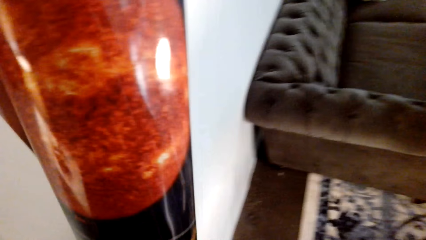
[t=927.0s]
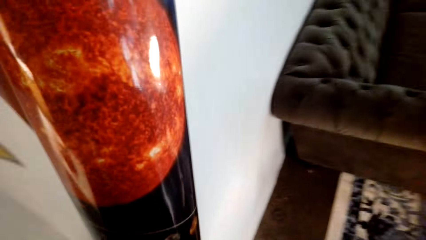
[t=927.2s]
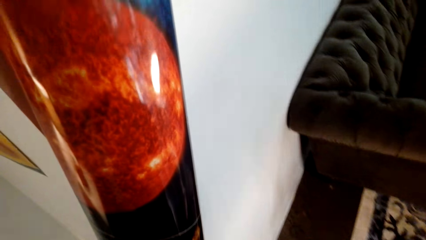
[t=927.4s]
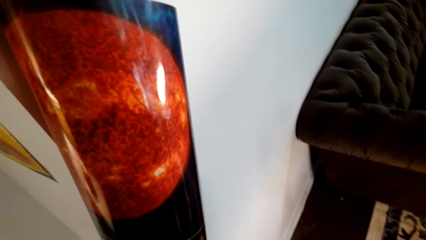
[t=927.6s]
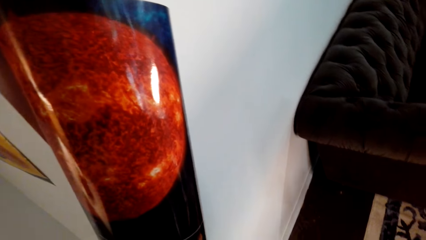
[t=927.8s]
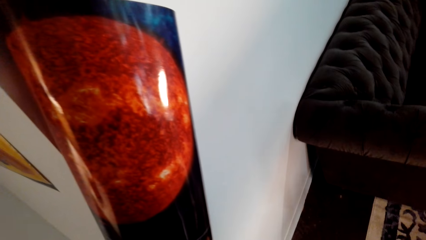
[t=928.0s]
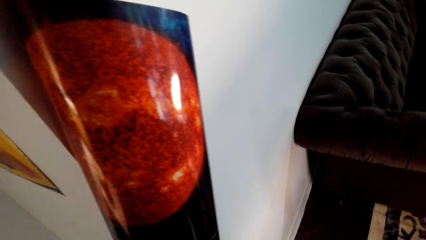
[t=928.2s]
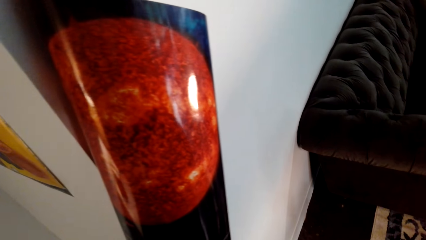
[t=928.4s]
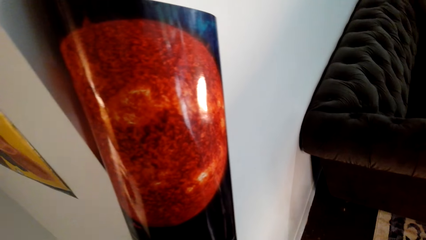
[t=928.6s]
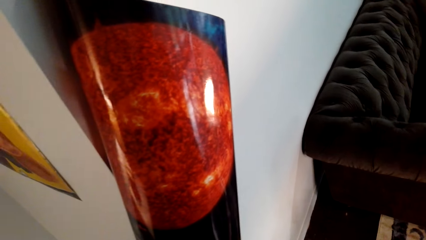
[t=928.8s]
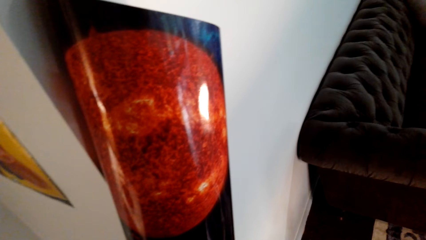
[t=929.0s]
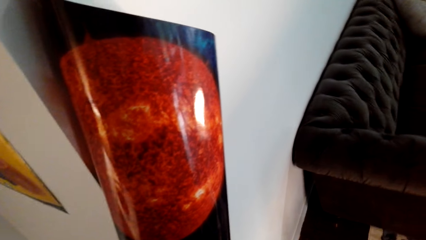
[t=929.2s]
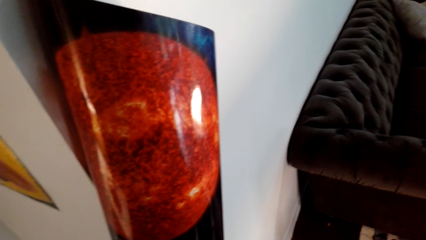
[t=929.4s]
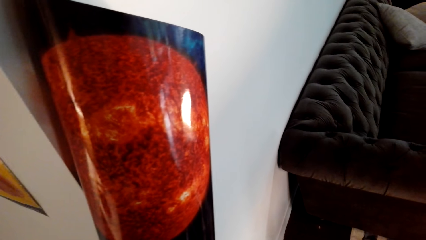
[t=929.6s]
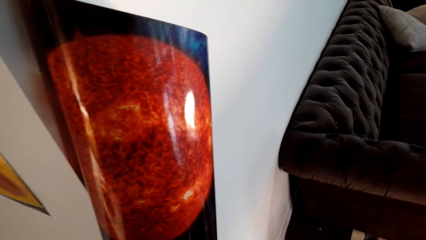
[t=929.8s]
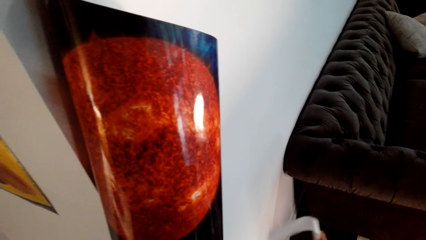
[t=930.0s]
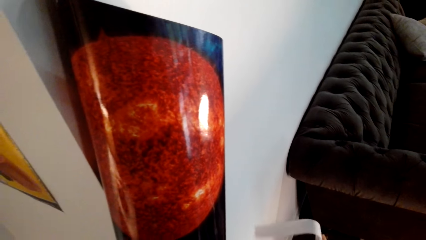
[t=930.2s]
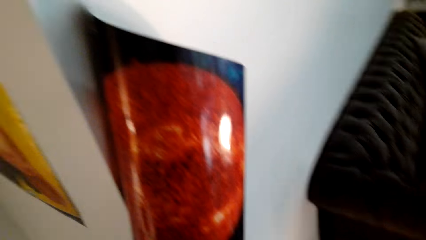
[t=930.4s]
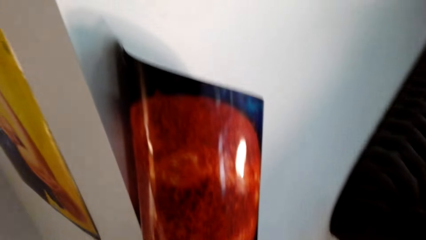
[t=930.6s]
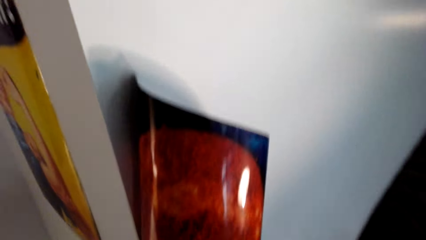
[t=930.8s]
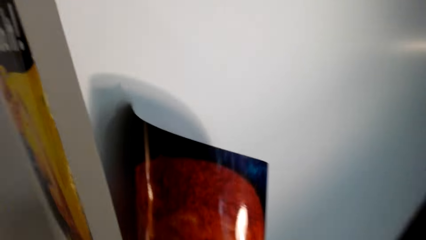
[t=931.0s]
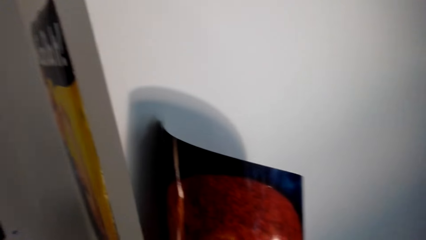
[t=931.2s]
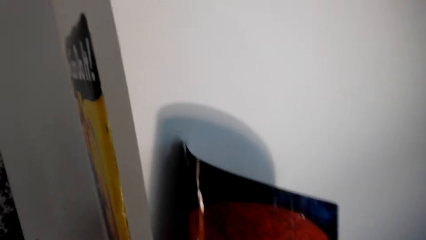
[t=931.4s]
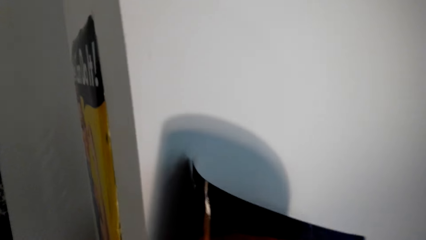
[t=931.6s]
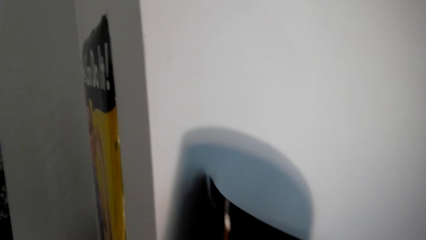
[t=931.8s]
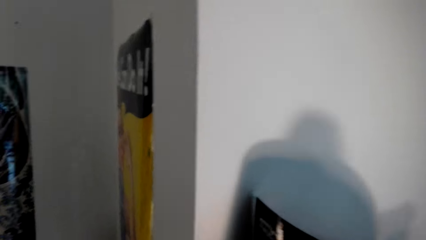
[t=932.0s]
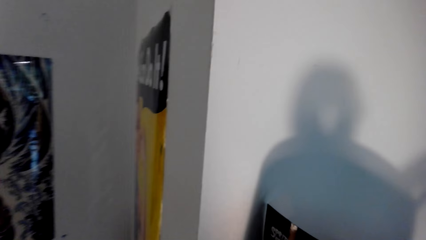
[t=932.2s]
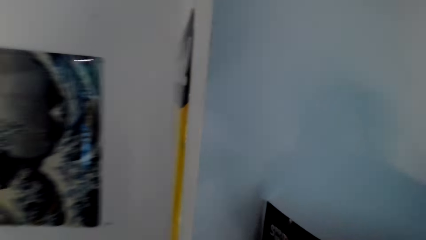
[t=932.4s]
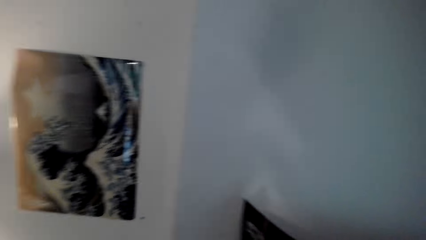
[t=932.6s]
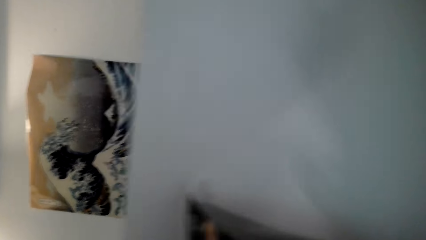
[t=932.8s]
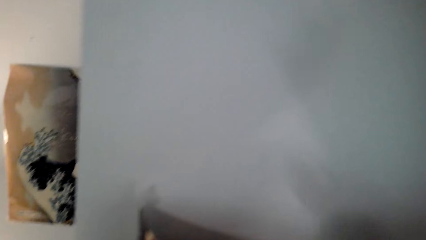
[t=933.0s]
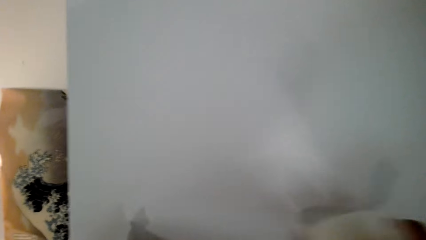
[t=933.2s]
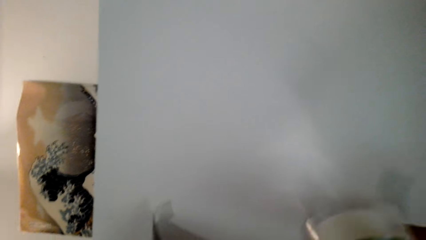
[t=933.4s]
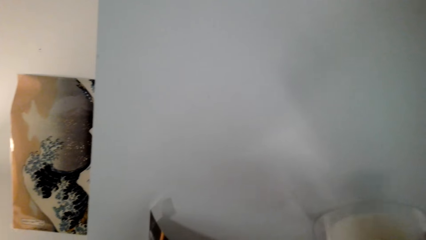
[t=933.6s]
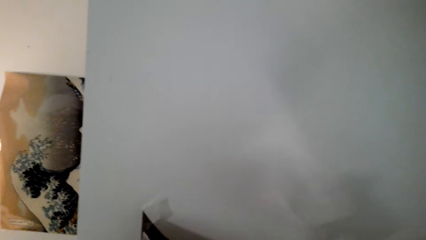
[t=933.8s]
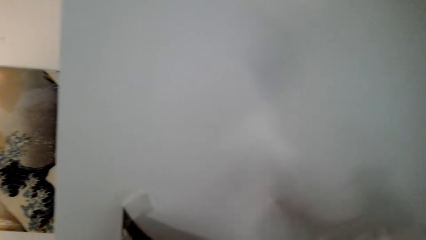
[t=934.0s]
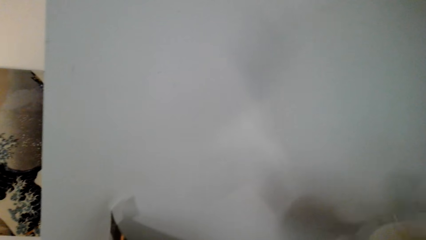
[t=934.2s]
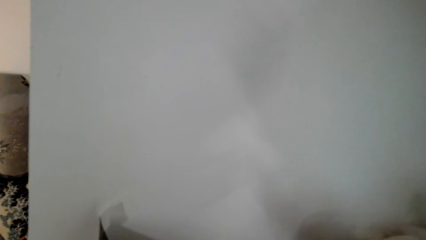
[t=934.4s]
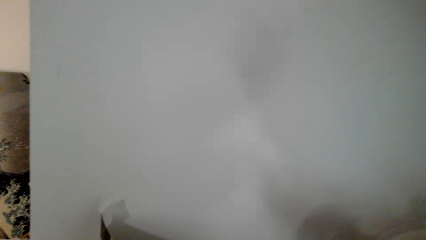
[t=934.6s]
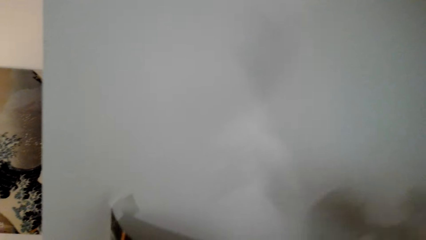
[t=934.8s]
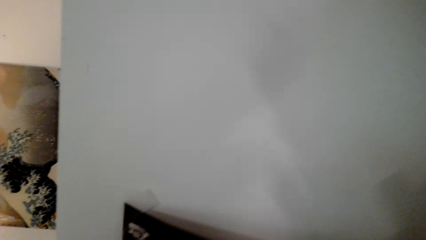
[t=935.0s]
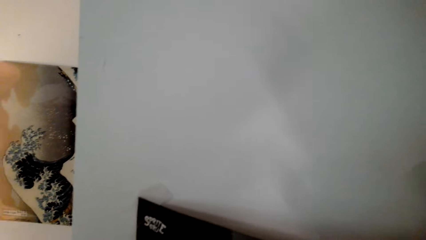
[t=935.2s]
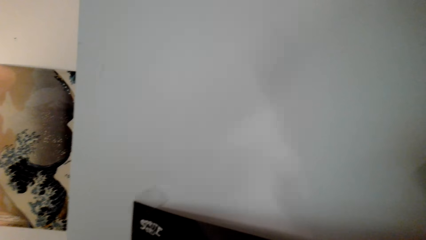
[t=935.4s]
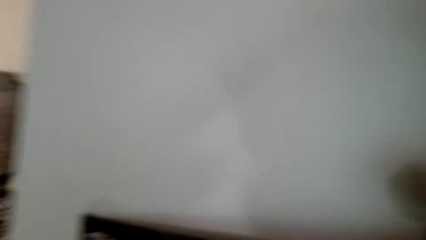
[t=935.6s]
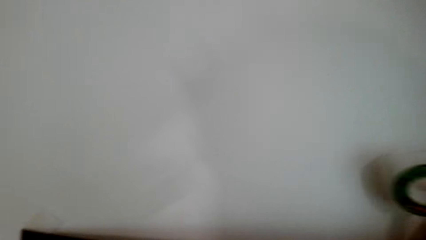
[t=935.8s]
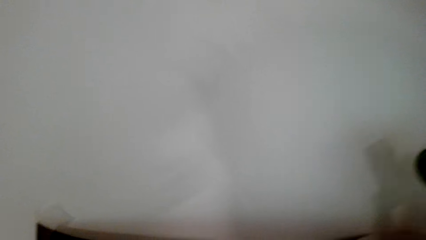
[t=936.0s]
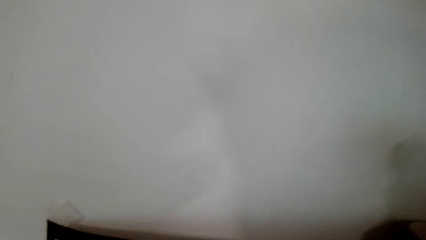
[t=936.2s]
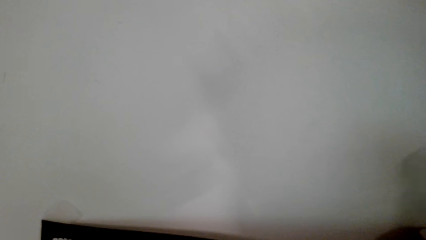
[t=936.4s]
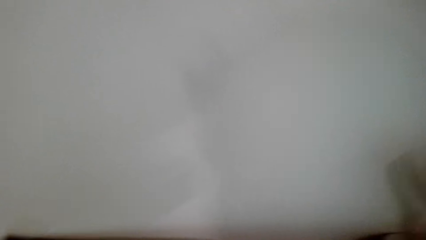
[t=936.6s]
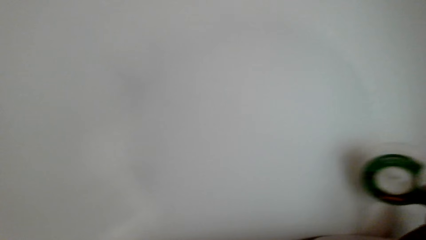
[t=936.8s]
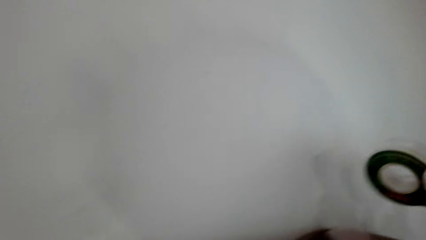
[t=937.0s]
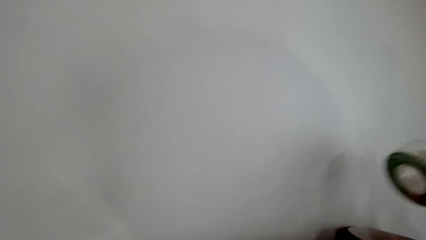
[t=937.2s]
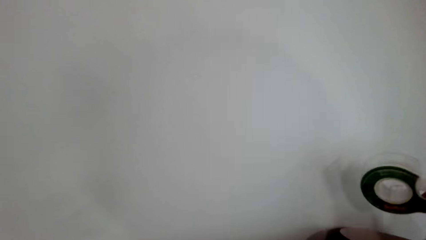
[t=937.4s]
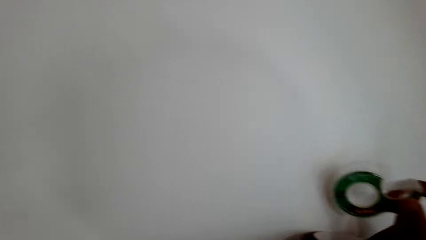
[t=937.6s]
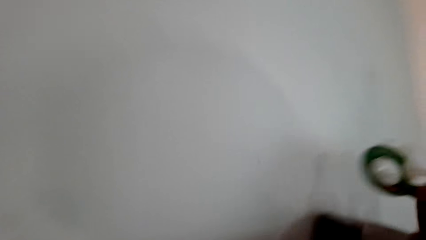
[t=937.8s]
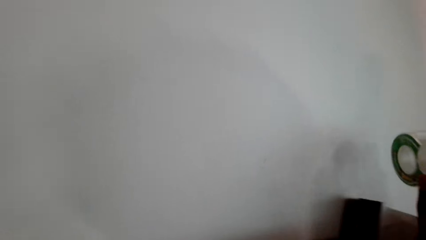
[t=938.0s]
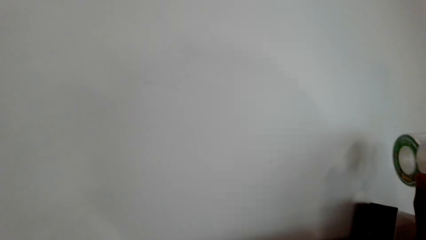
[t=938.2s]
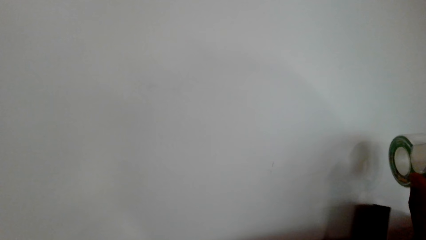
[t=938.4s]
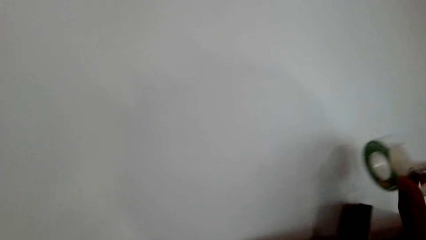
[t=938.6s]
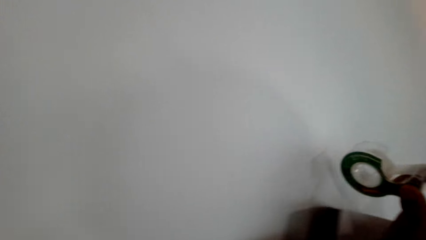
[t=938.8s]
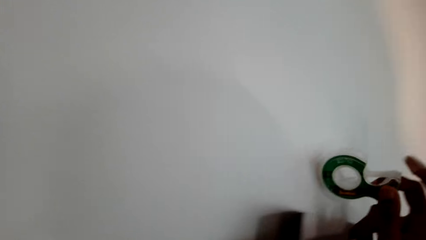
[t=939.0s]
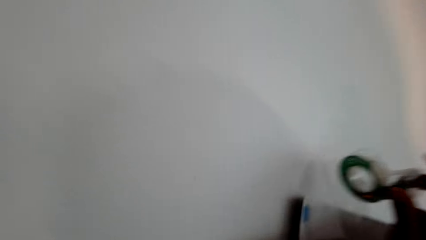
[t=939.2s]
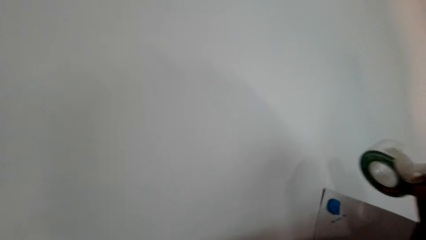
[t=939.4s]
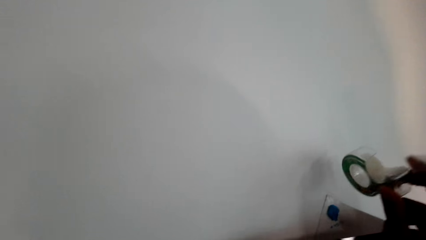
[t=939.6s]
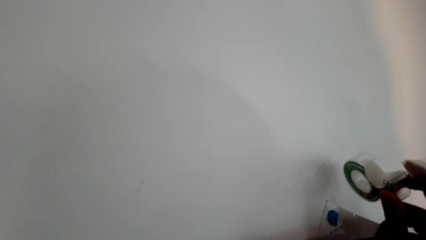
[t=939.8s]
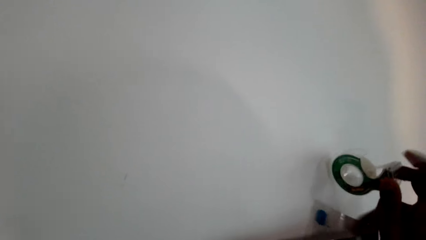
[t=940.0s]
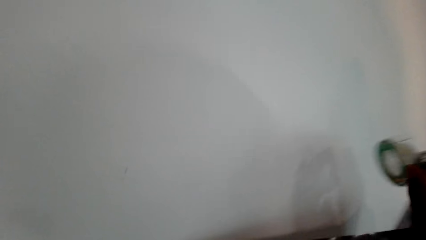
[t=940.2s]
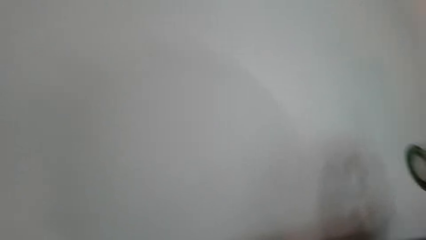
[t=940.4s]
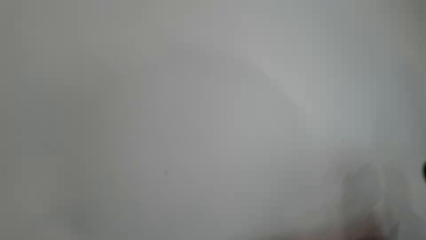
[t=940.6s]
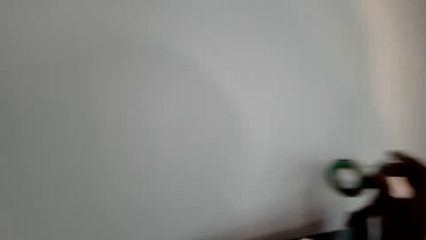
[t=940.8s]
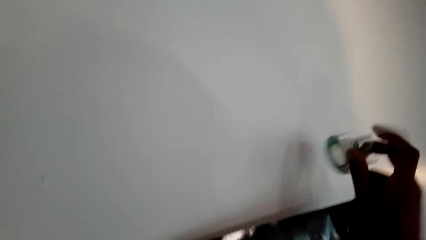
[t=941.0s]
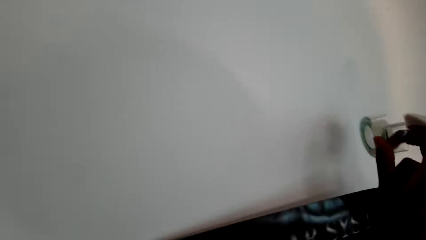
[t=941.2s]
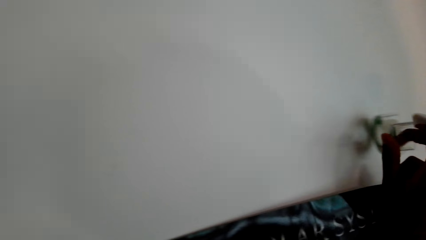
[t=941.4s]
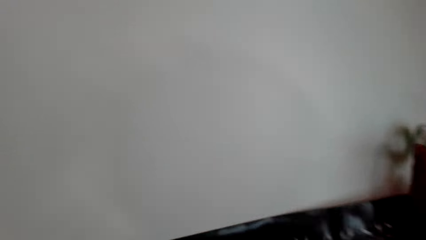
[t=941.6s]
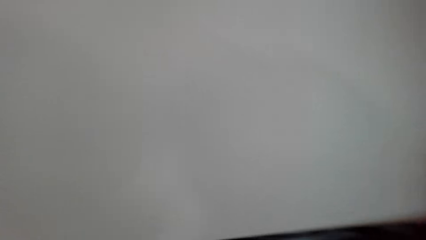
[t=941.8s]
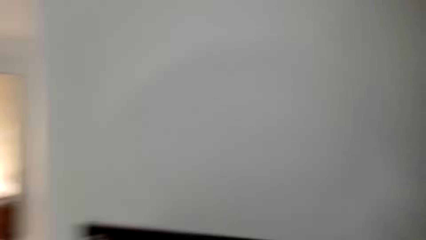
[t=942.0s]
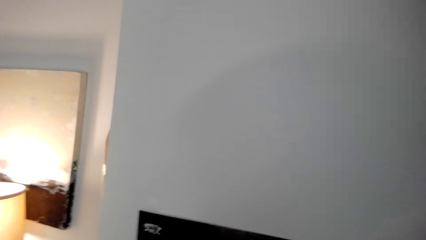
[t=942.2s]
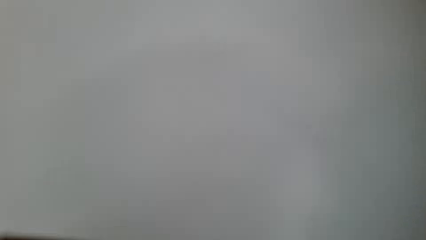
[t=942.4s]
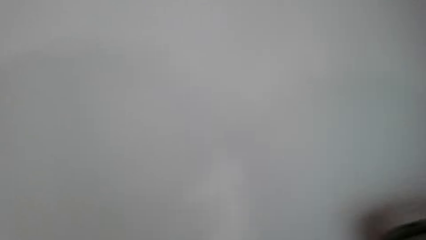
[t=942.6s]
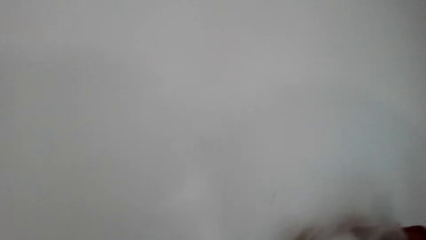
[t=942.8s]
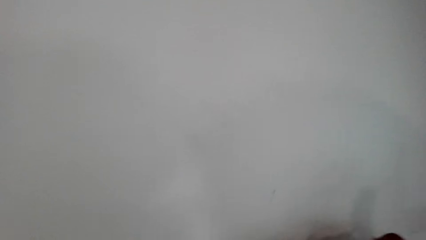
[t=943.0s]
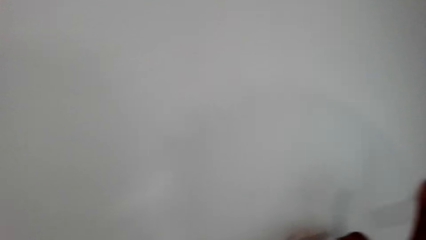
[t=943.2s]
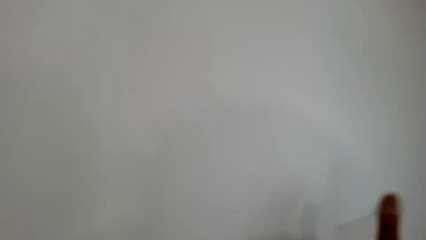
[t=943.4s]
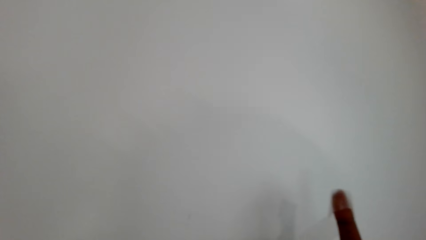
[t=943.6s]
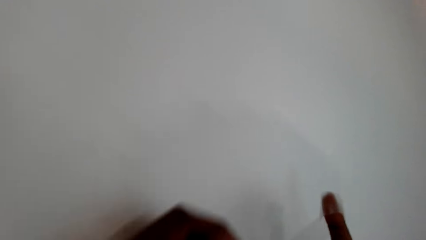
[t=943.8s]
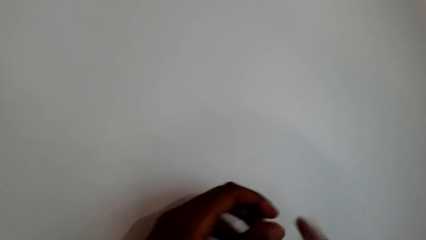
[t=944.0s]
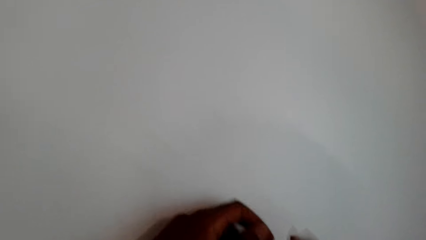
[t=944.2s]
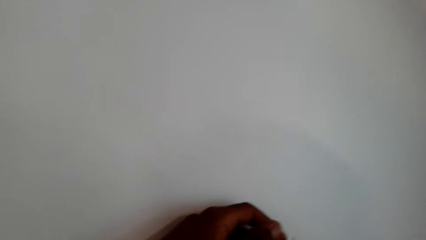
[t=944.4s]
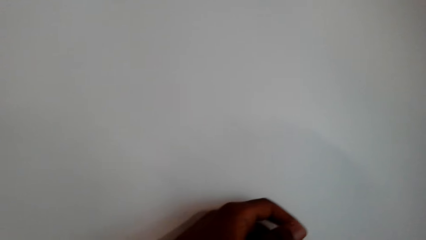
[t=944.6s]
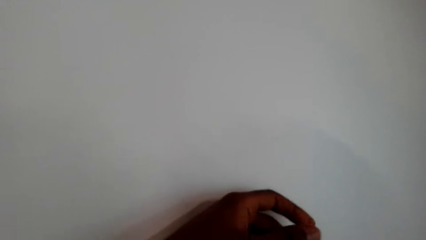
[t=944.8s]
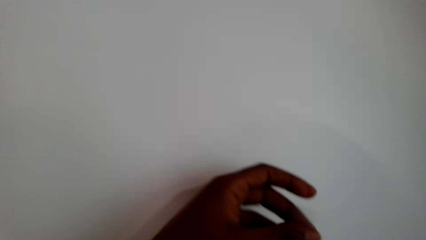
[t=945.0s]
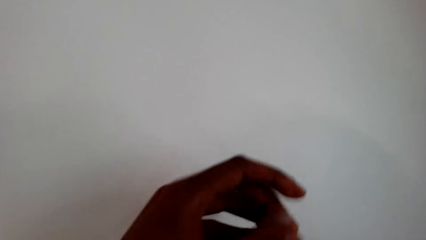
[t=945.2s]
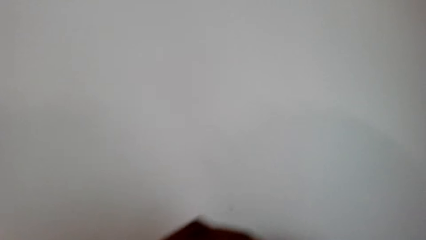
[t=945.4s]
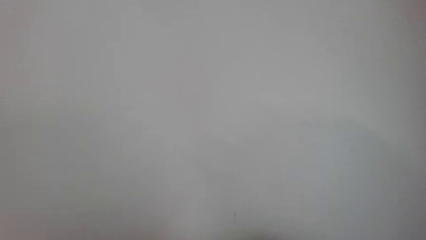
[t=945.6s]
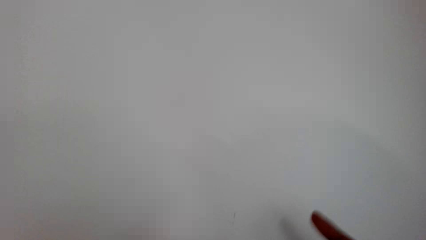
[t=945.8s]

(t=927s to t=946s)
The camera wearer puts the sellotape on the poster. They spread the poster on the wall. They hold the sellotape.
